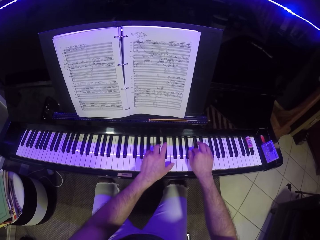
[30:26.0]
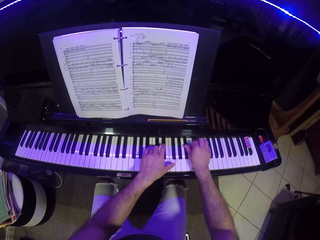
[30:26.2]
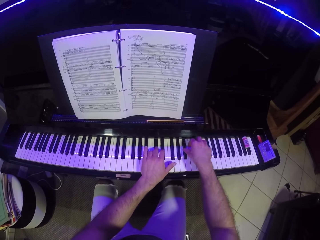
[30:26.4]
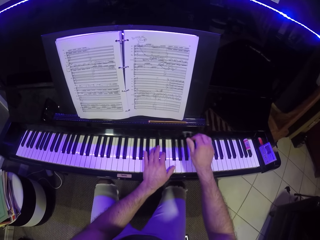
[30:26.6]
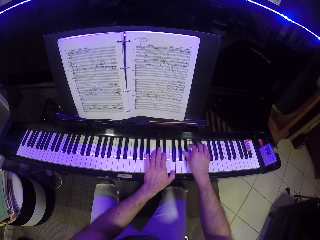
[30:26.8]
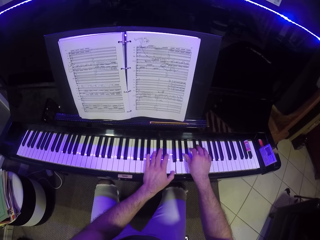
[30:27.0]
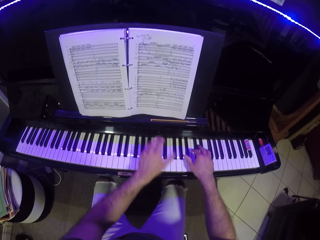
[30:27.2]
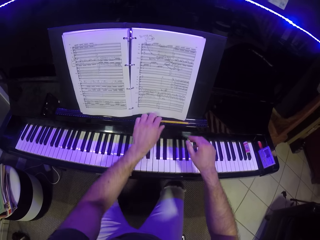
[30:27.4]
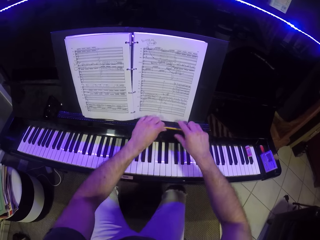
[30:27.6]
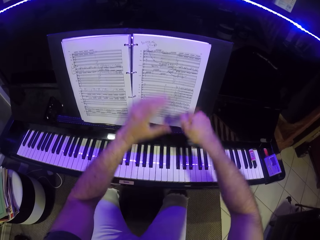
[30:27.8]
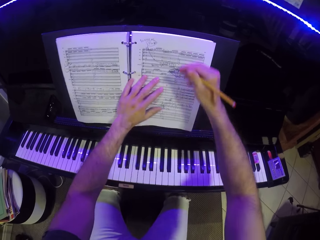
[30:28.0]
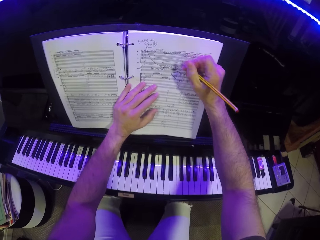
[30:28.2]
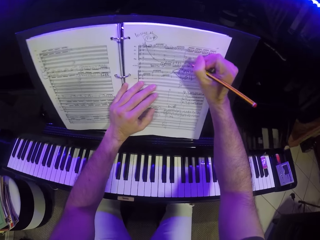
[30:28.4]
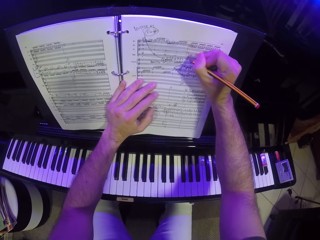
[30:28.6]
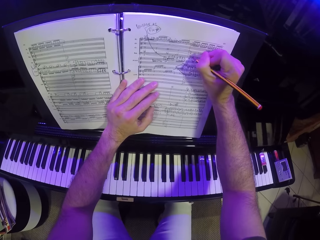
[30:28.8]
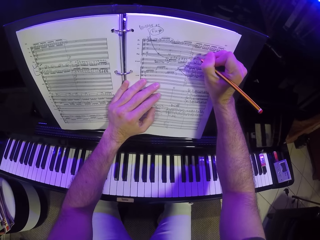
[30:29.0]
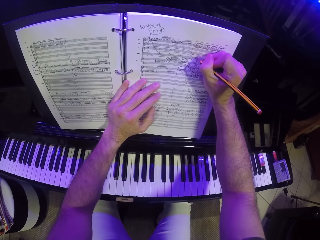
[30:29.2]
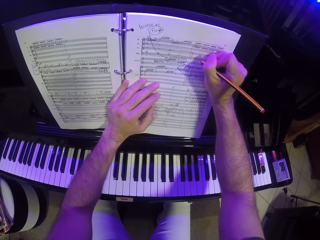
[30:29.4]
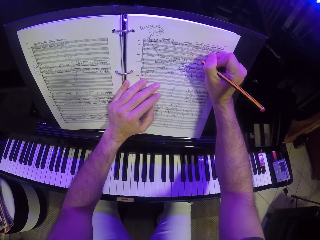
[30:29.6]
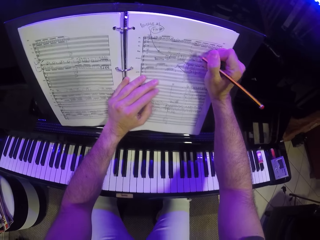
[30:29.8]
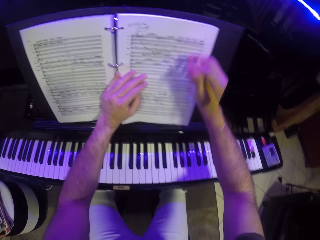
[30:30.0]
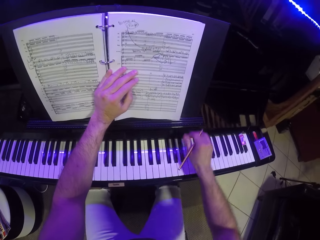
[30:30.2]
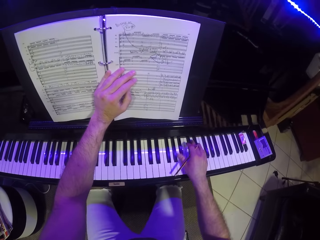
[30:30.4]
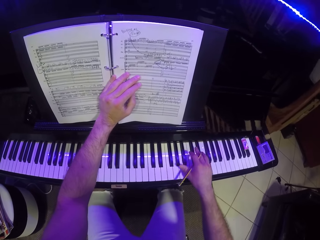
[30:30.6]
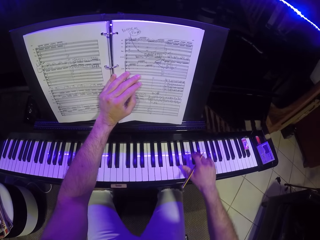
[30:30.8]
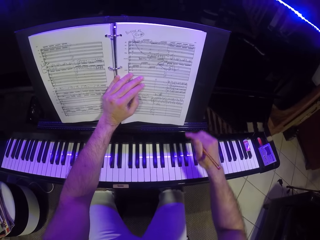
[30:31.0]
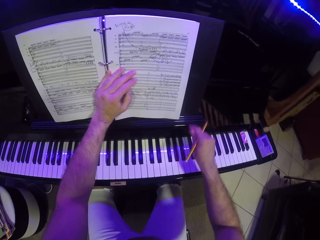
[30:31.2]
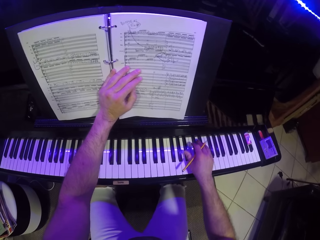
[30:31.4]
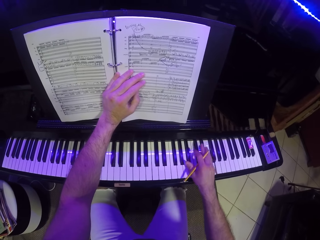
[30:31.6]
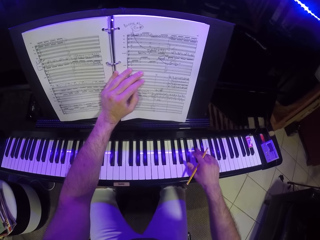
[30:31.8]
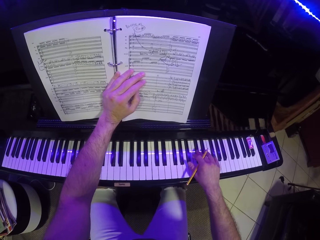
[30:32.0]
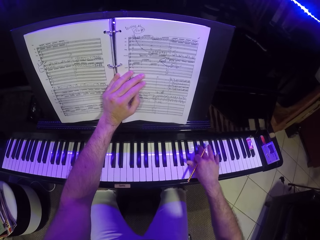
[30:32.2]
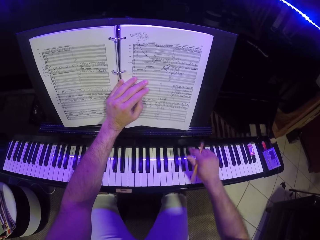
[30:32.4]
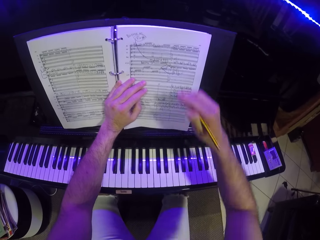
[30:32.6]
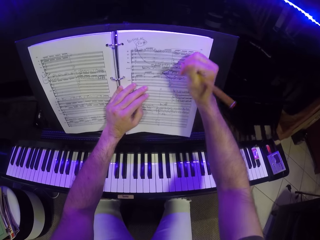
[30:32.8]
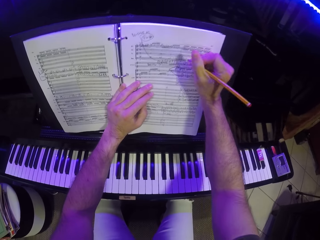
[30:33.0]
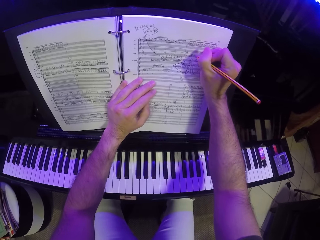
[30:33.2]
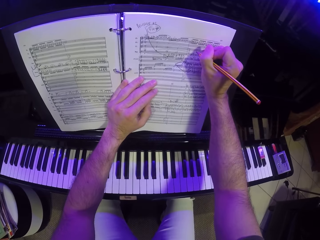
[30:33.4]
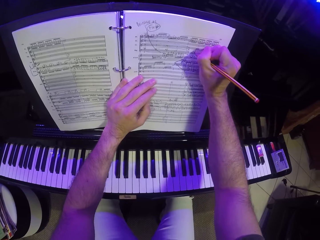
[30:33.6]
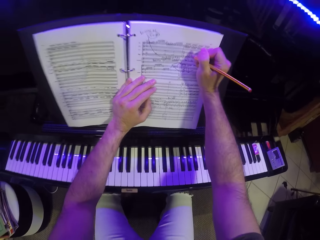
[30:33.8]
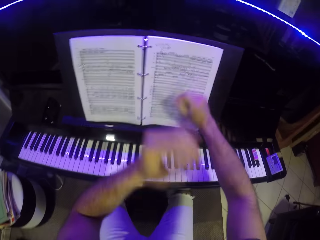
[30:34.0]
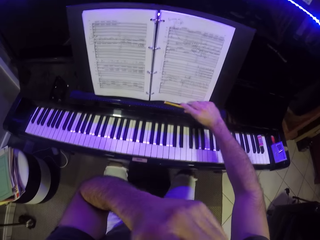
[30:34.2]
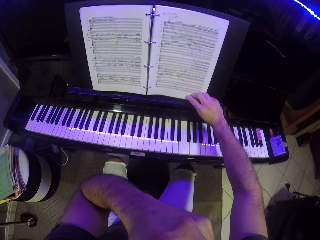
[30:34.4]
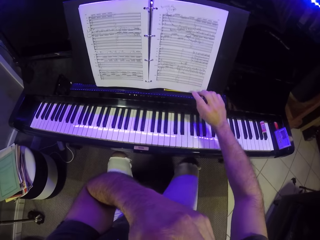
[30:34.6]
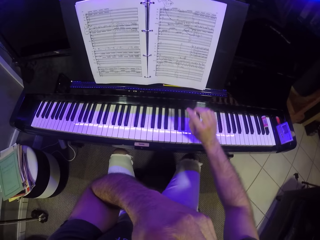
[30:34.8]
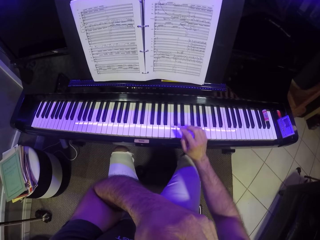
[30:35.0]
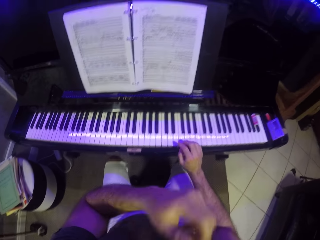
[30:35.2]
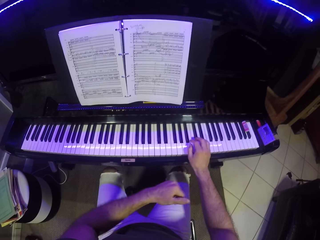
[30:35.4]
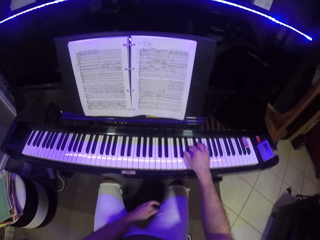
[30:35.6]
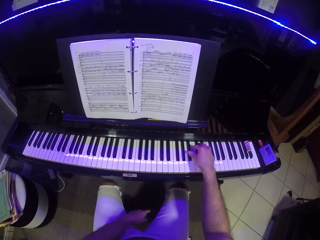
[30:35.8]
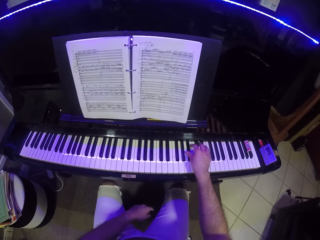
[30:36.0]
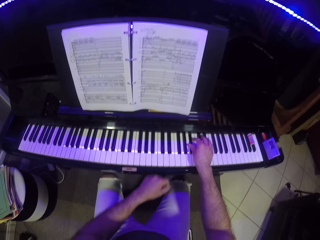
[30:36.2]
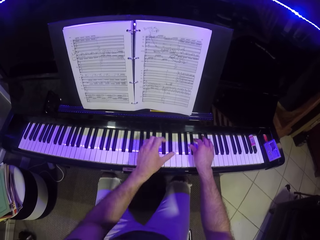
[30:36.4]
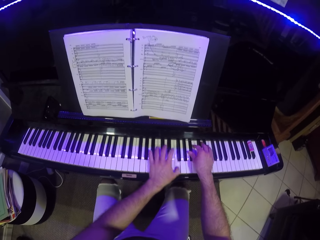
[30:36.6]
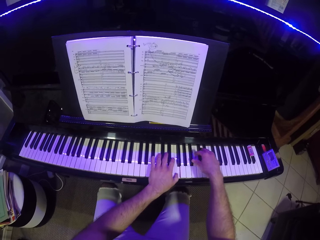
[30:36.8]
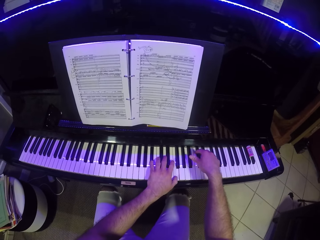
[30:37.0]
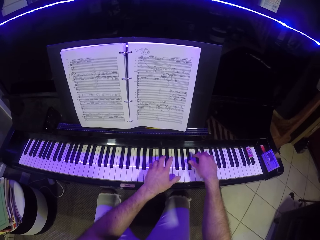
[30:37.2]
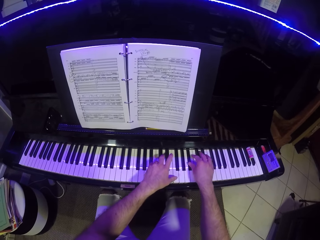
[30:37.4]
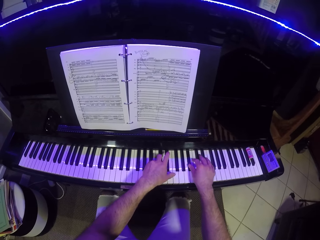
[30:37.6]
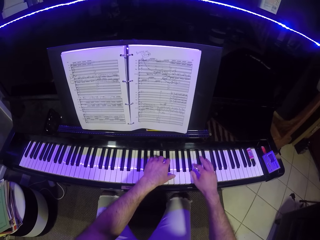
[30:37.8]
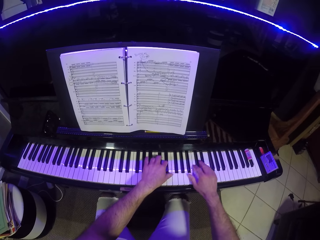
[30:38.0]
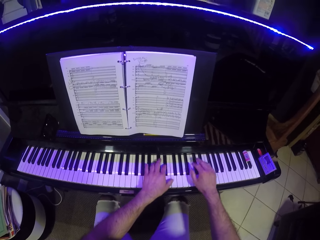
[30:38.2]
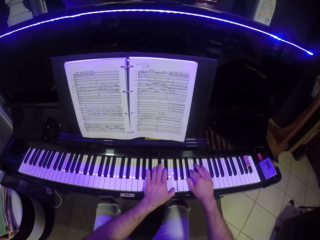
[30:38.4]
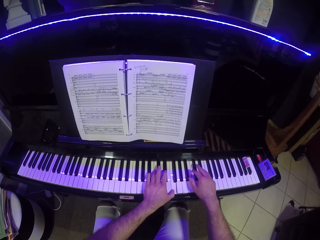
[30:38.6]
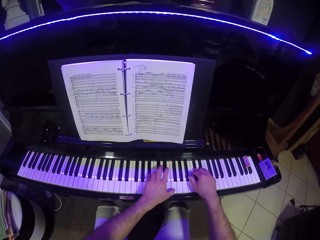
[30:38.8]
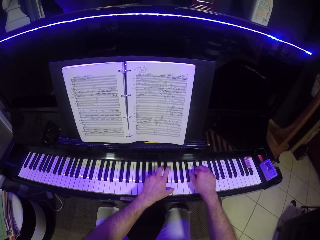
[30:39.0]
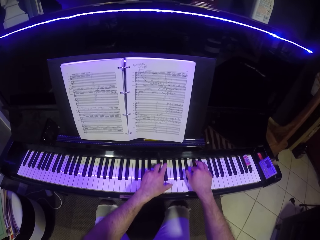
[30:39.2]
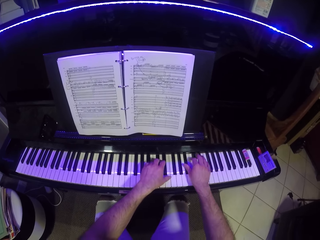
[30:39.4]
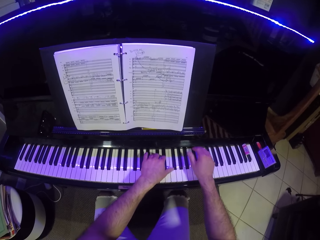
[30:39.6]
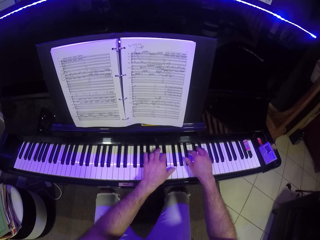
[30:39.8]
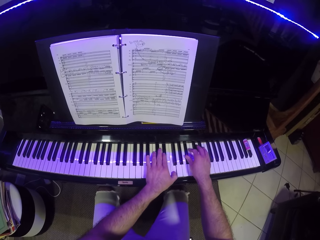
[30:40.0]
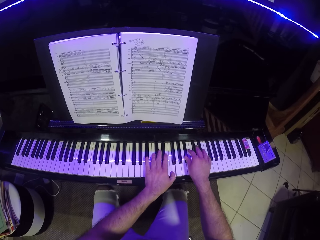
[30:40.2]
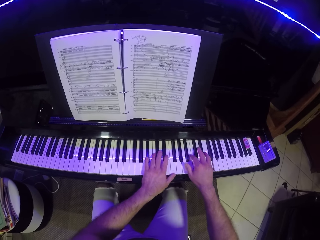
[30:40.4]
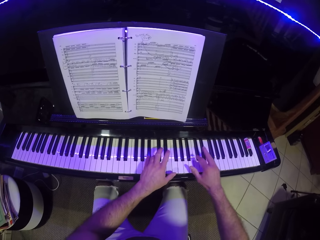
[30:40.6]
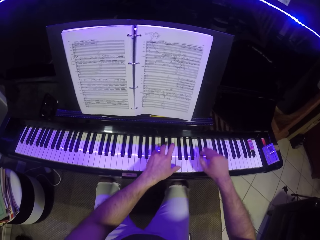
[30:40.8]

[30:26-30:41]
The camera wearer picks the pencil from the music rack with his left hand. He passes the pencil to his right hand. He places his left hand on the music notebook on the music rack. He writes in the music notebook with his right hand. He plays the keyboard with his right hand. He writes in the music notebook with his right hand. He drops the pencil in the music rack with his right hand. He raises his left hand from the music notebook. He puts the hand down. He plays the keyboard with his right hand.

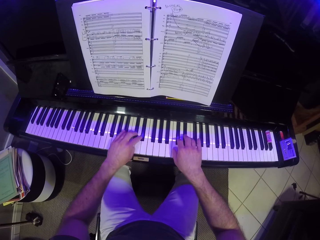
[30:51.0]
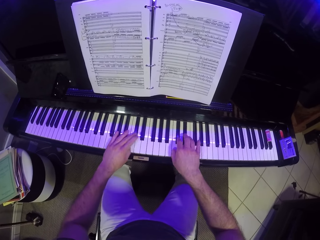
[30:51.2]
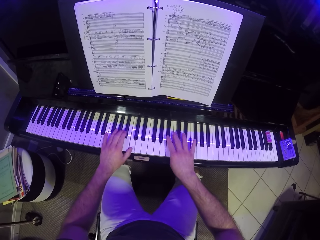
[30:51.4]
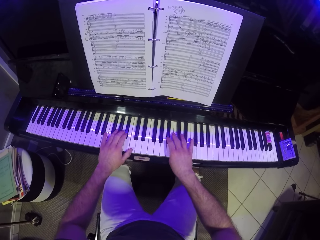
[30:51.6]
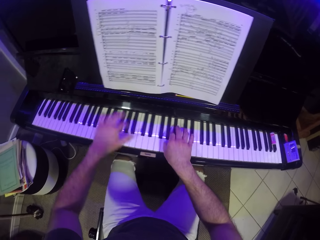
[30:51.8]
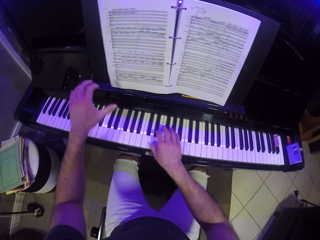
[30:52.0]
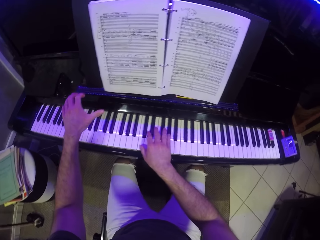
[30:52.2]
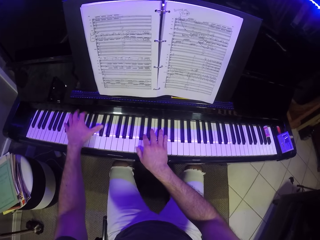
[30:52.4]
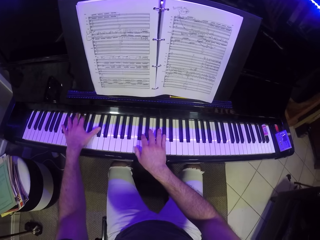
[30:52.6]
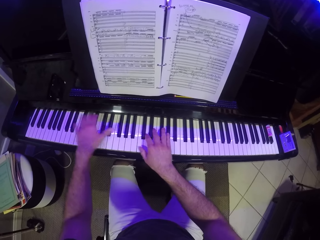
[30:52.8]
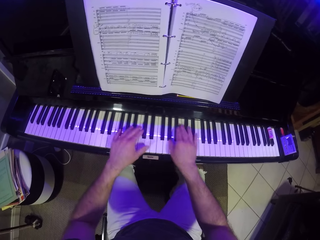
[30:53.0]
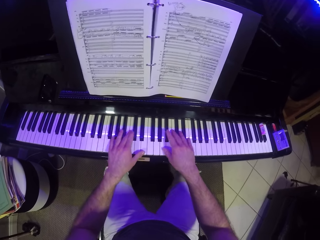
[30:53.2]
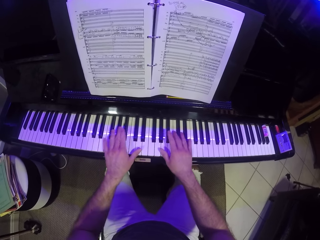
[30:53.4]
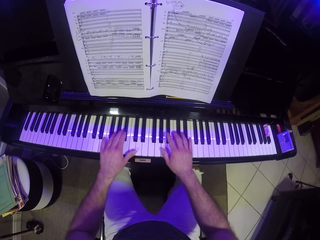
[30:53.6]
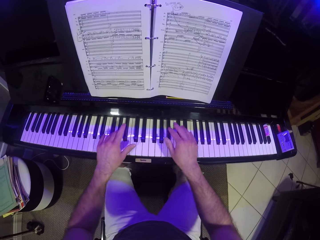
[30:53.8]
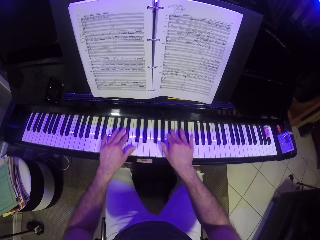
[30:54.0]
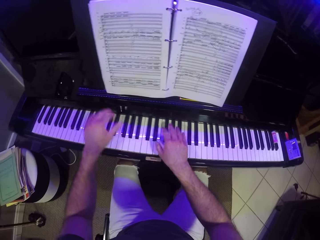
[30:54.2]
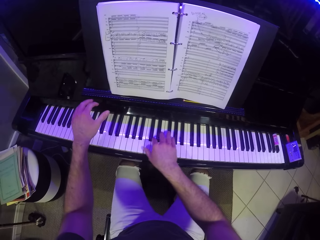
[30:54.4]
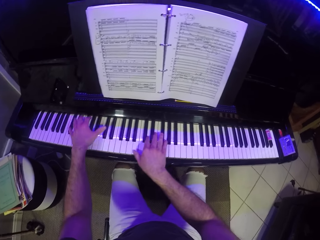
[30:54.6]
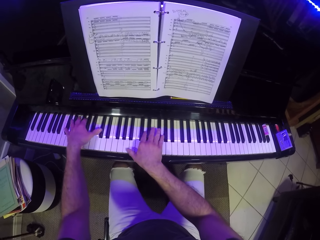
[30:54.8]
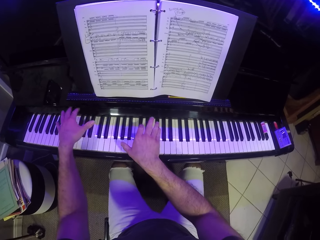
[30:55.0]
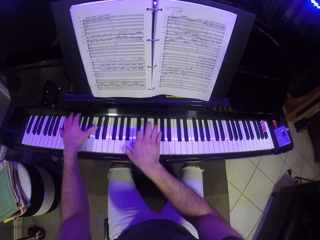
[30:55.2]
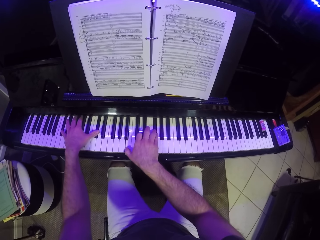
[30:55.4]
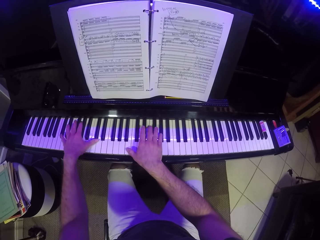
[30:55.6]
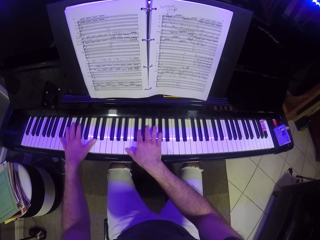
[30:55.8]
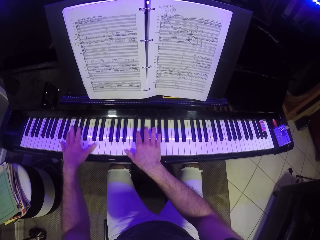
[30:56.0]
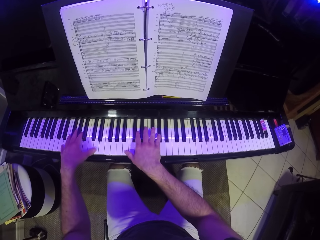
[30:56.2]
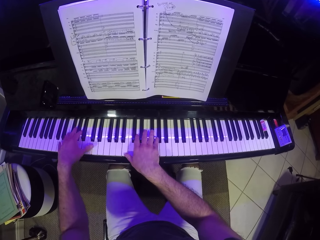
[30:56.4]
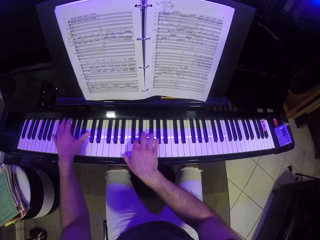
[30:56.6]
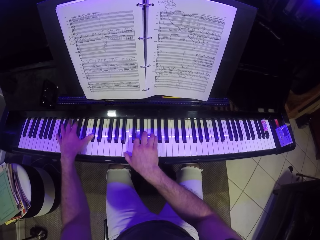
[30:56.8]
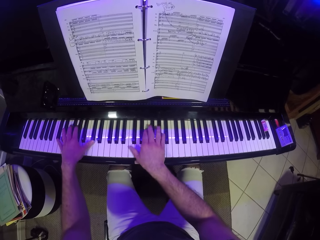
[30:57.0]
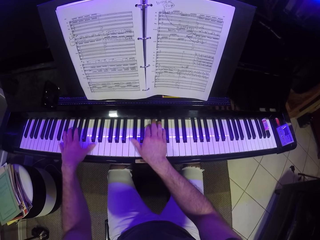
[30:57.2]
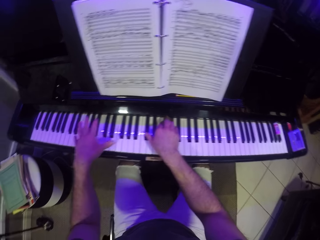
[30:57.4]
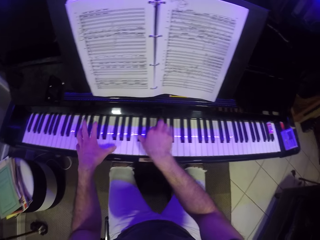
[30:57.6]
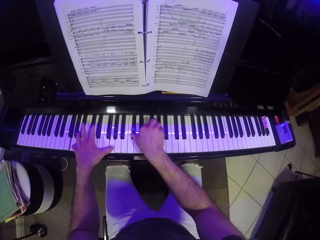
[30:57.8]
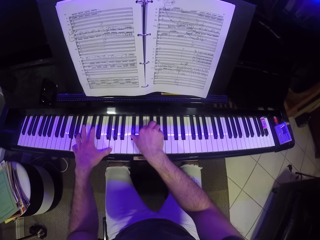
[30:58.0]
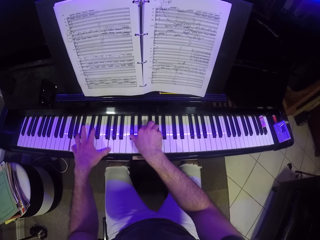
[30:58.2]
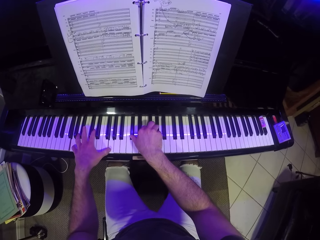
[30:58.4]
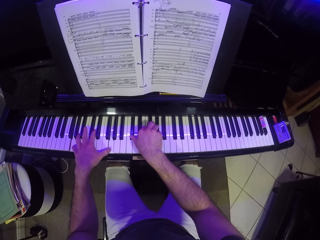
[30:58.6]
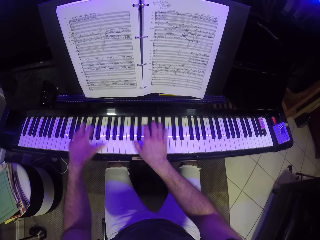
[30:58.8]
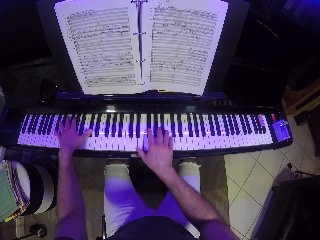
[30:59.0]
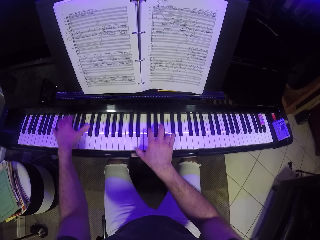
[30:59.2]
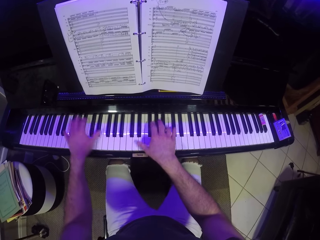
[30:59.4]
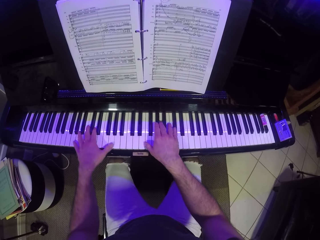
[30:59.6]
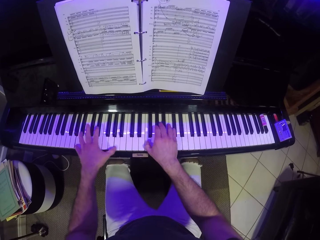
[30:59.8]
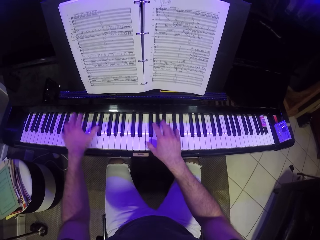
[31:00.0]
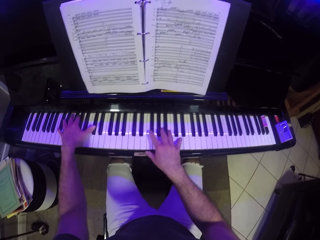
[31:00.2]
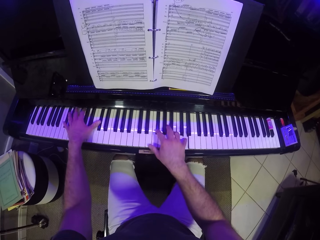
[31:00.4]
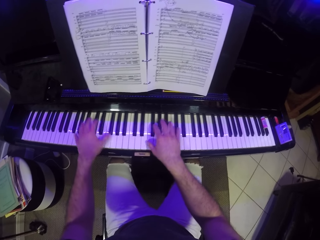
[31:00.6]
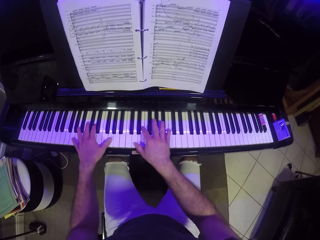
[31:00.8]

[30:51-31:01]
The camera wearer plays the keyboard with both hands.
